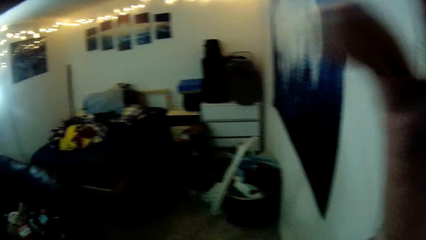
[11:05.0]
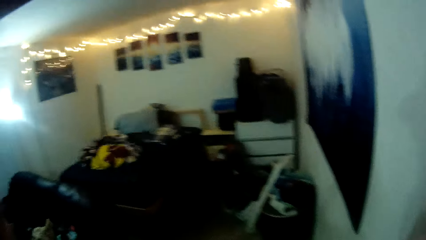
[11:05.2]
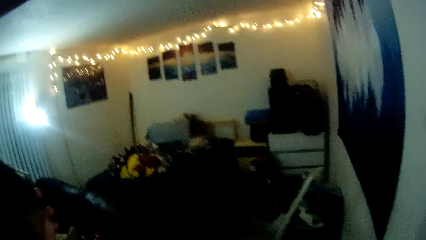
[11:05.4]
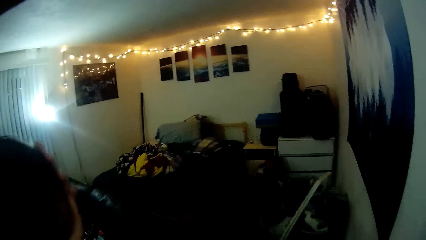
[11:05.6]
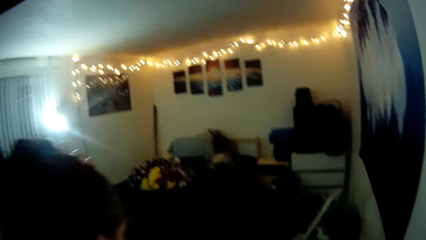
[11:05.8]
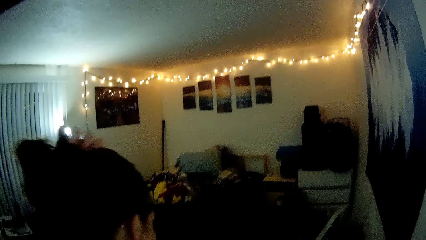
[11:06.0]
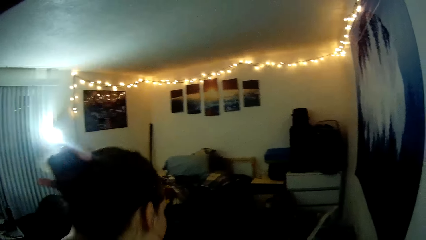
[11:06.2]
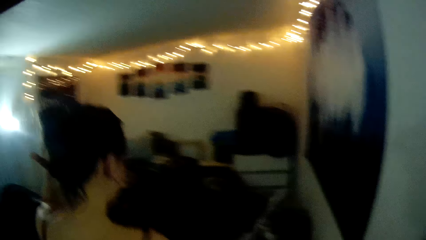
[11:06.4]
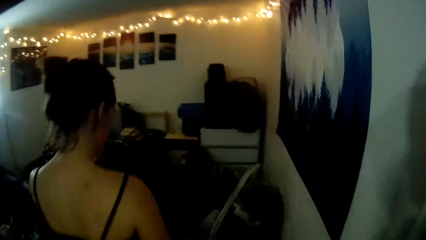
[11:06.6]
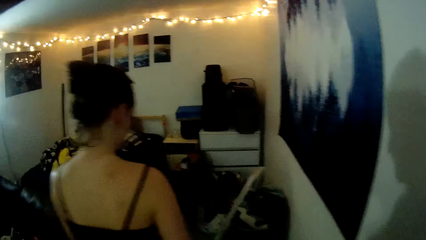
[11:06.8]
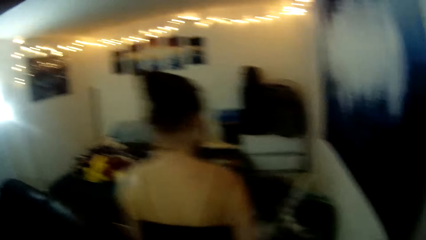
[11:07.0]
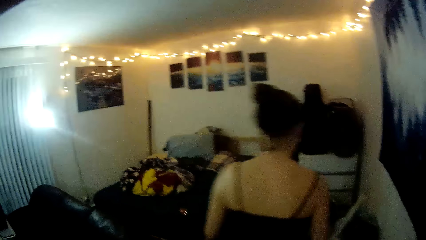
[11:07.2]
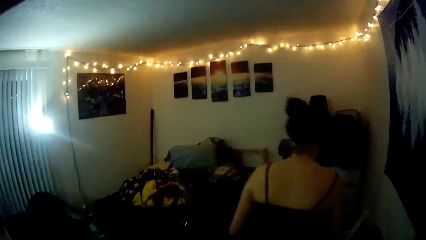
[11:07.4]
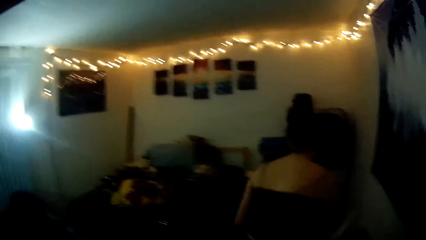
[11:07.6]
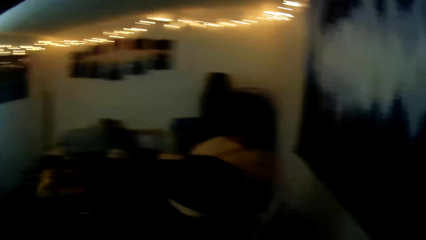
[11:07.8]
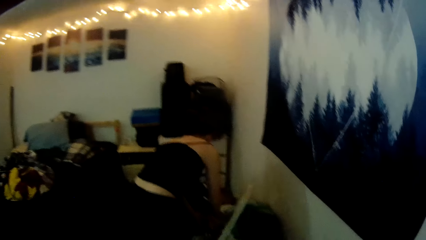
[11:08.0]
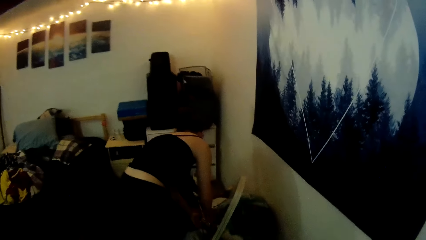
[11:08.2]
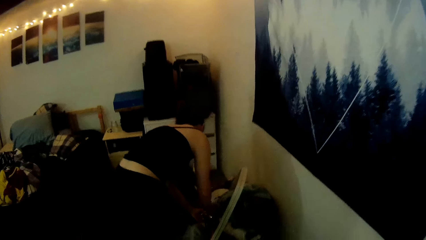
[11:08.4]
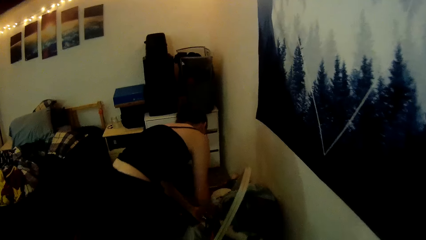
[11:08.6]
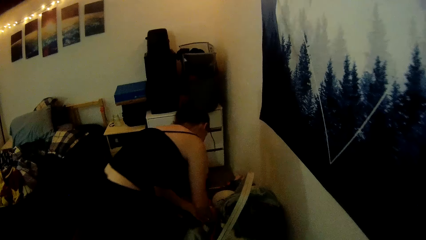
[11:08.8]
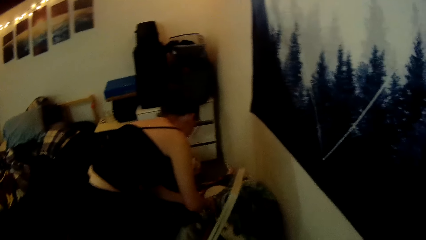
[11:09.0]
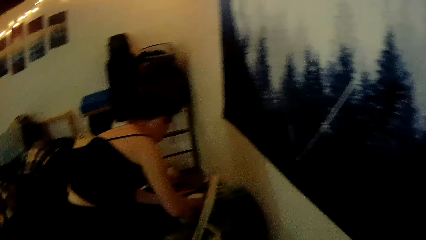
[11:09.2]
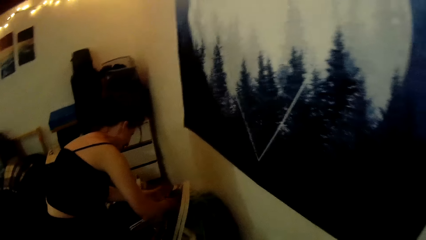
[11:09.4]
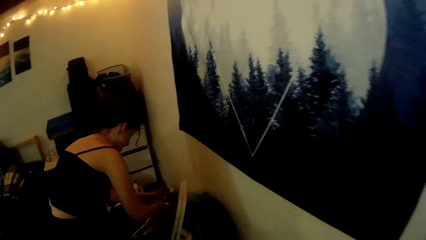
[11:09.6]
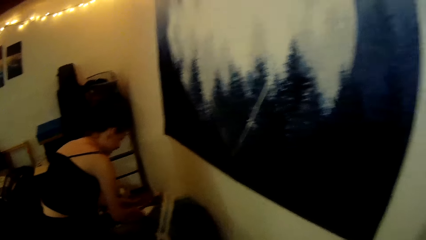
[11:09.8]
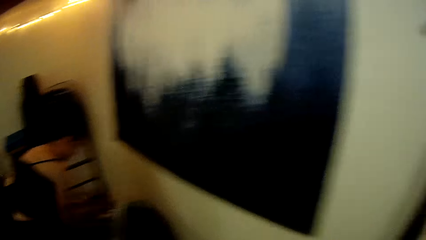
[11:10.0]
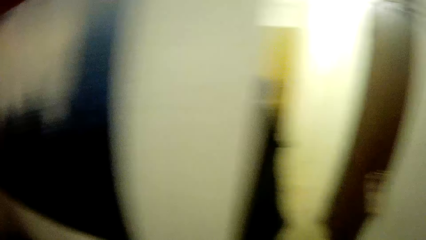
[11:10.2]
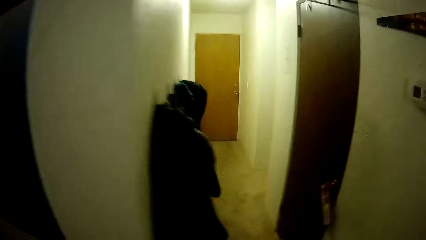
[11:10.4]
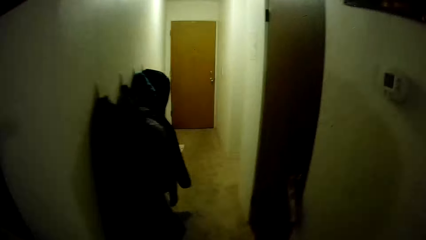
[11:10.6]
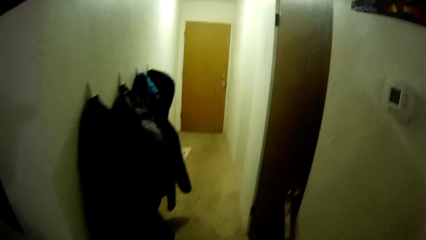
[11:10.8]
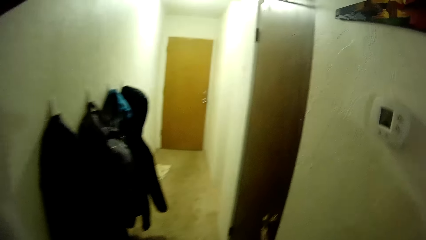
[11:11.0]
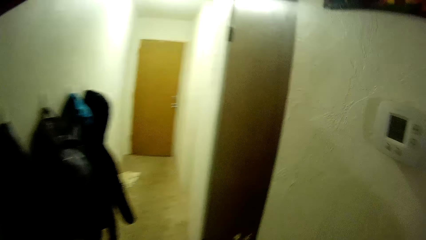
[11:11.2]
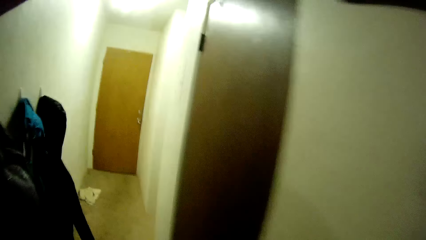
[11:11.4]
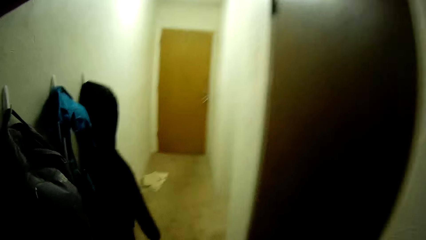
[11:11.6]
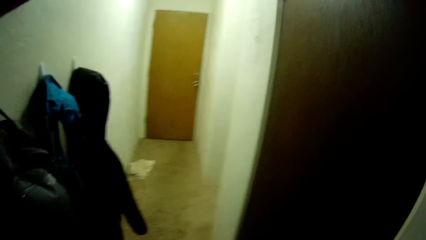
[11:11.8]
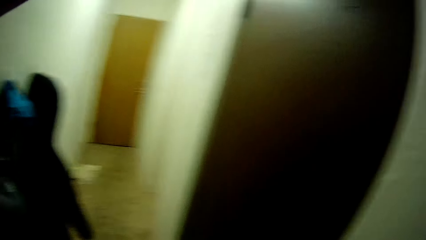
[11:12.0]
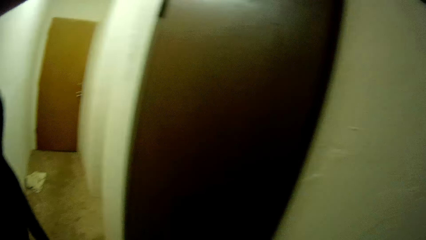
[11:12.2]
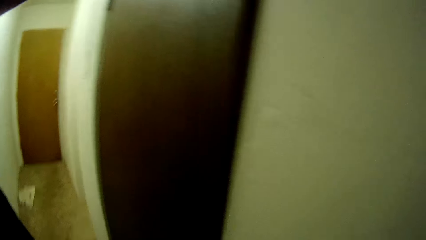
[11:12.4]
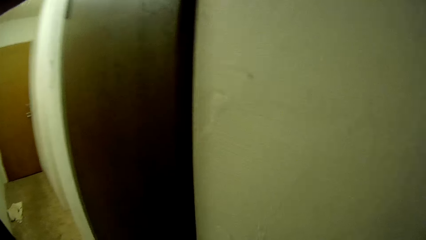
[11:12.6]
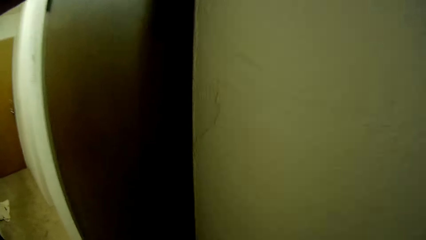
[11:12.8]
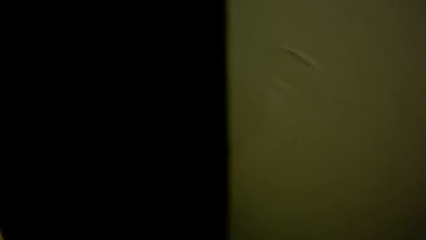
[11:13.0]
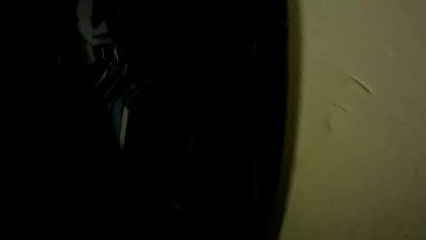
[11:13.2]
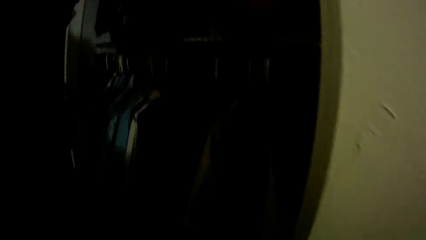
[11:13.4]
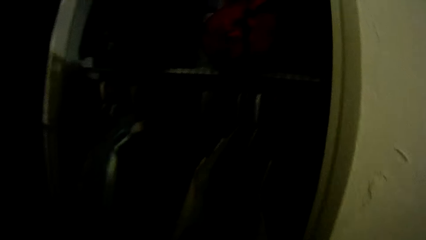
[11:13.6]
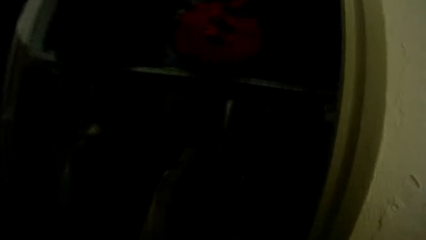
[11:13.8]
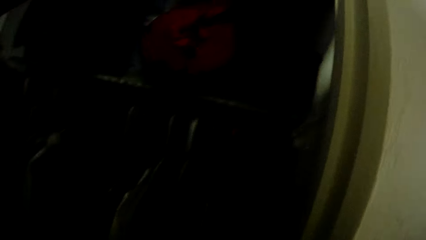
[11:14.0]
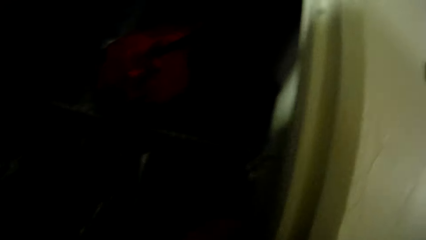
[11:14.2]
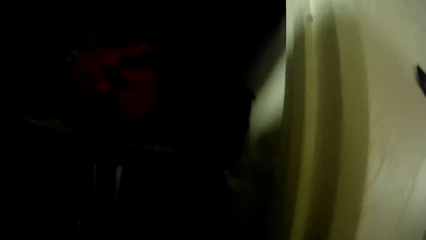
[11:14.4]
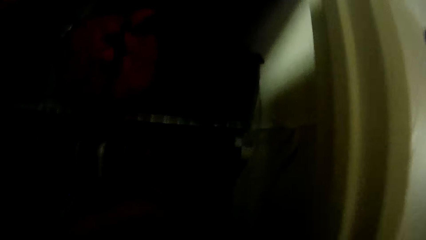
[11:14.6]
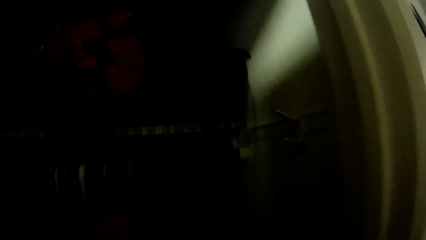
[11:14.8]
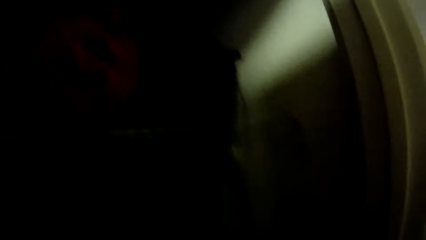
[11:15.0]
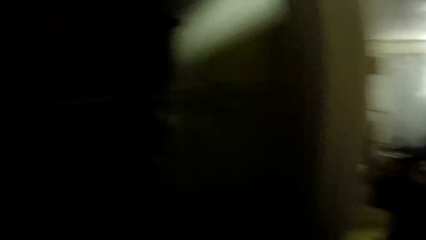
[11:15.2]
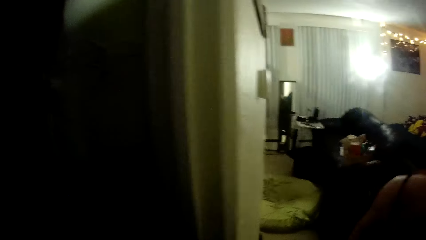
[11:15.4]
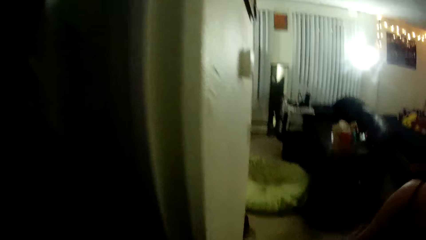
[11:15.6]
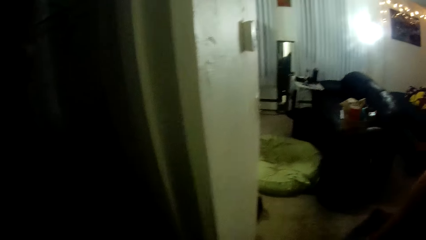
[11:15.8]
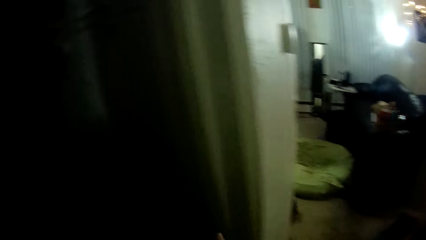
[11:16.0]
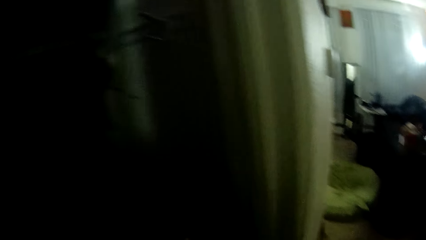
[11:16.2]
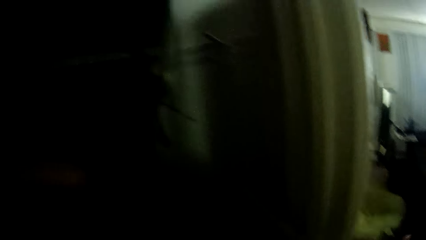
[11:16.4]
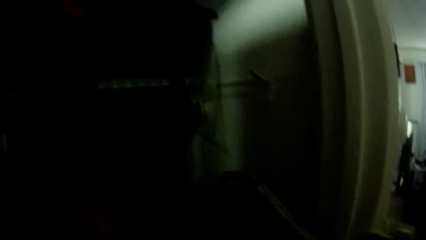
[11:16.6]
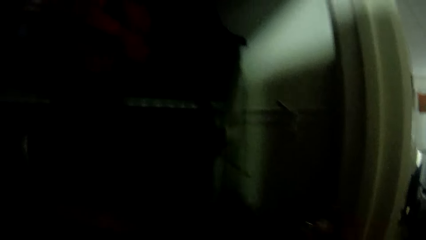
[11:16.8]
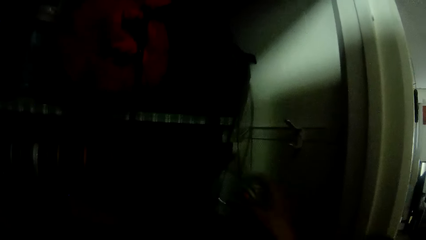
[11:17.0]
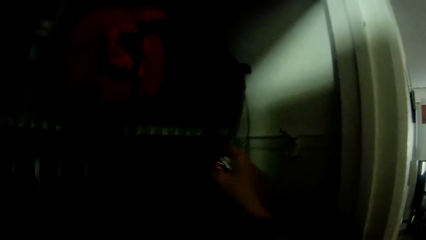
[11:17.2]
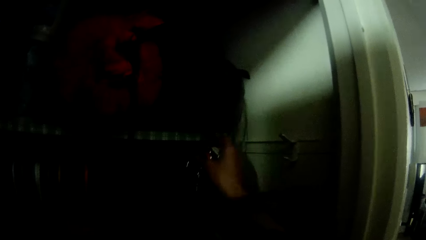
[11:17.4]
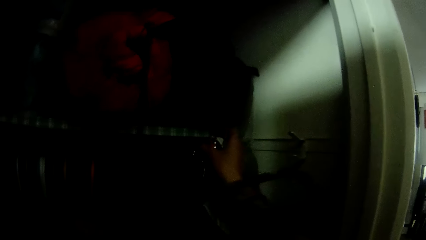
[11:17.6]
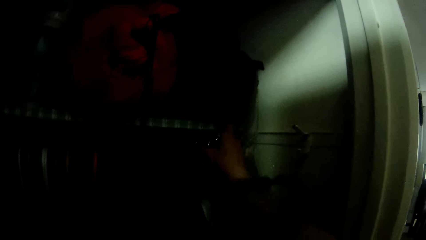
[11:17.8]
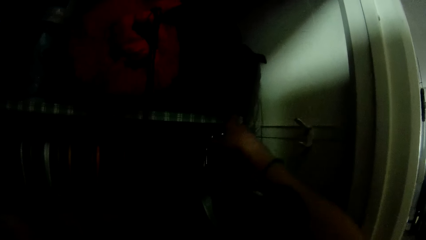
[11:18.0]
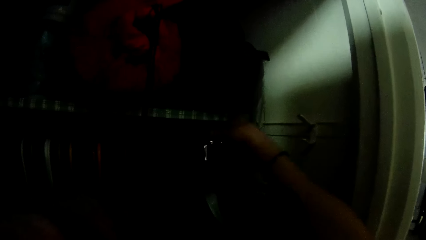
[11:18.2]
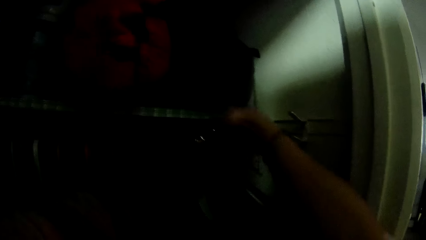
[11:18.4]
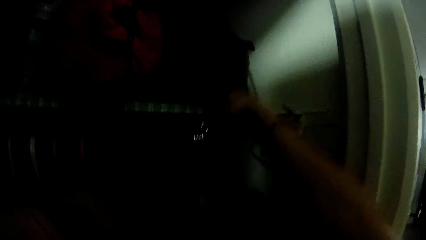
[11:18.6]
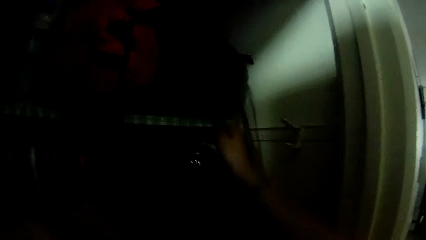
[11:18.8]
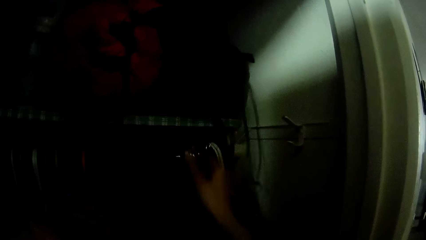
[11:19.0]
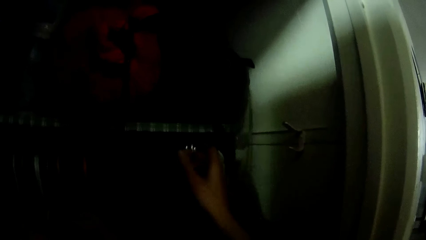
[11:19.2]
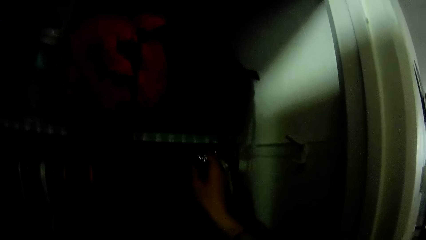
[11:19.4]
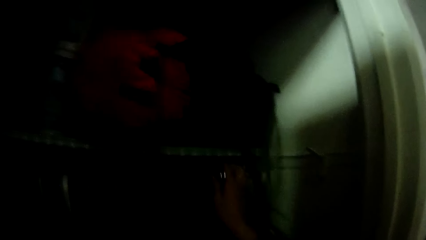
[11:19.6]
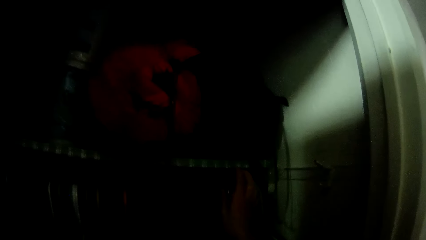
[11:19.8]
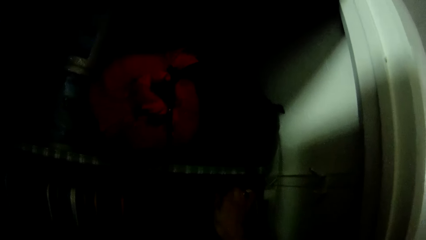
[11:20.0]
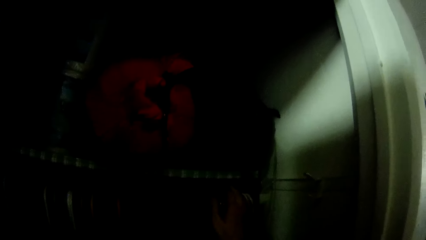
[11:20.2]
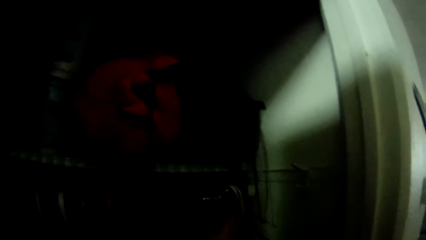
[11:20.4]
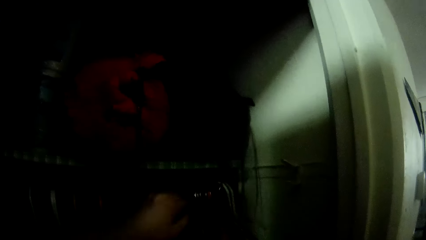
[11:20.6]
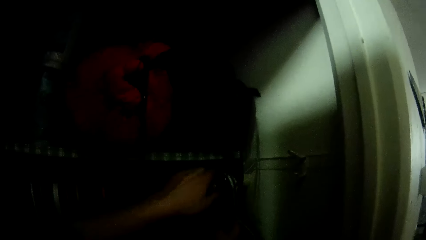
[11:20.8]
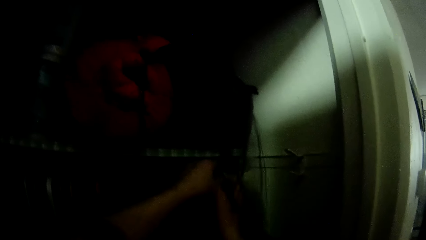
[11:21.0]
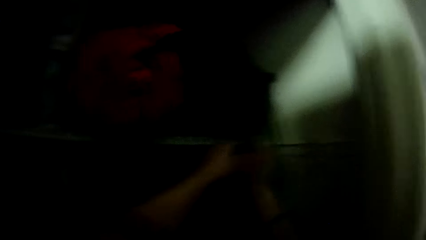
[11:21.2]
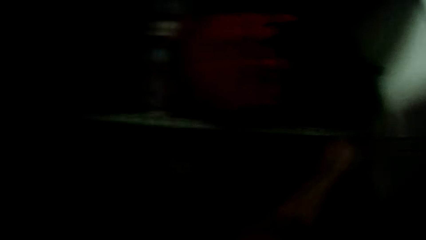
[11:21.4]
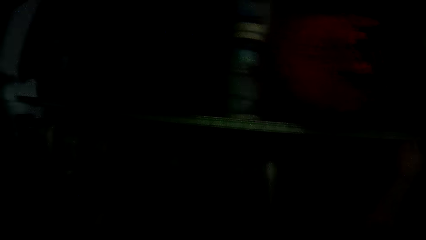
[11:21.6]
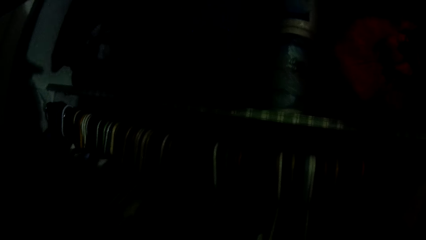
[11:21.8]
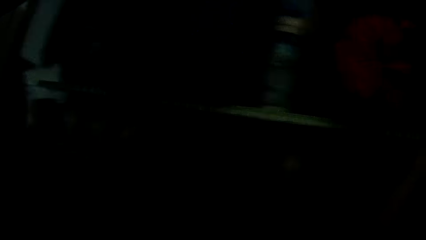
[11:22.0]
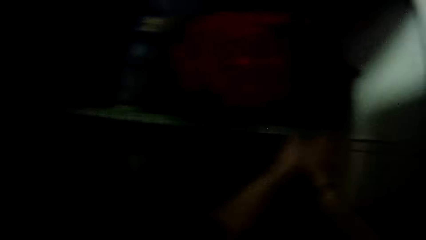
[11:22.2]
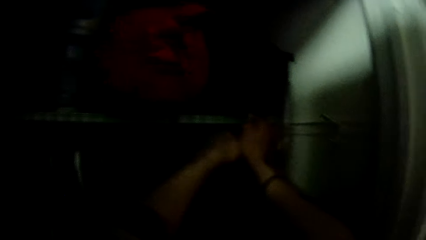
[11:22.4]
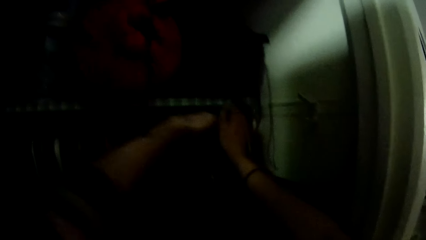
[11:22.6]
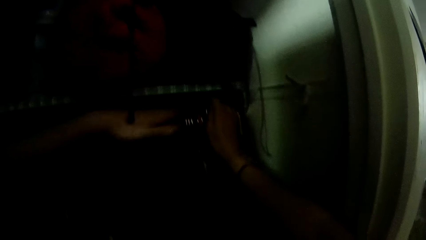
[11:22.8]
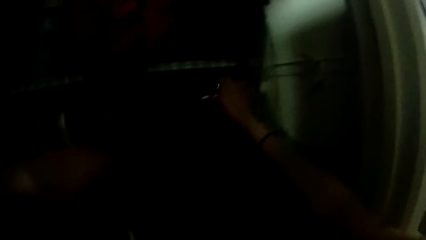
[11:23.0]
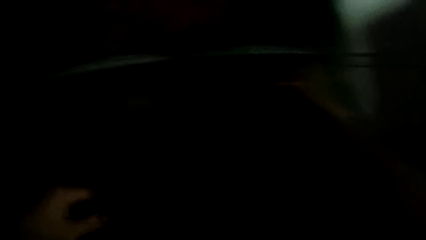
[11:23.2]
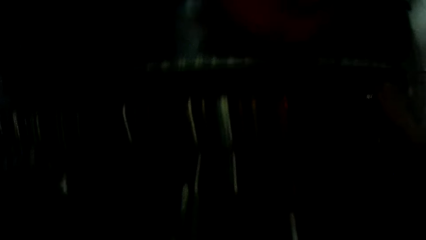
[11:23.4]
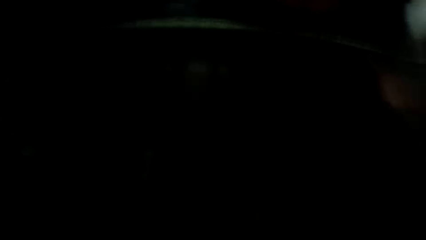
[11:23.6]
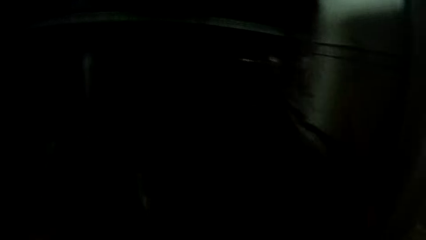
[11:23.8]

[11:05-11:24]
The camera wearer adjusts the camera. The woman moves a nylon on a standing table with both hands. The camera wearer walks around. He opens the wardrobe with his left hand. He adjusts a pile of hangers in the wardrobe with his left hand. He holds a hanger in his right hand. He hangs the hanger in the wardrobe with his right hand. He adjusts the hanger with both hands.
